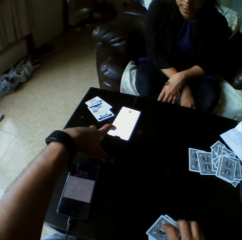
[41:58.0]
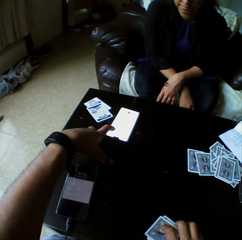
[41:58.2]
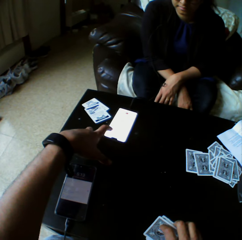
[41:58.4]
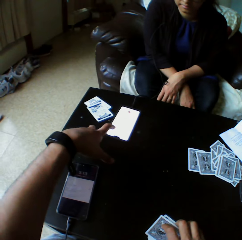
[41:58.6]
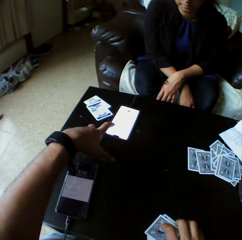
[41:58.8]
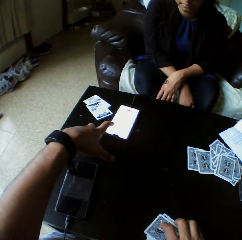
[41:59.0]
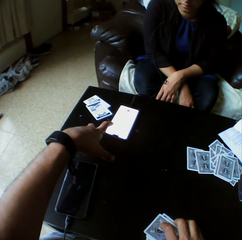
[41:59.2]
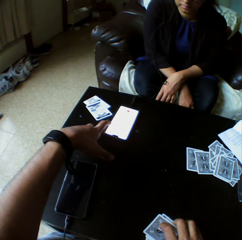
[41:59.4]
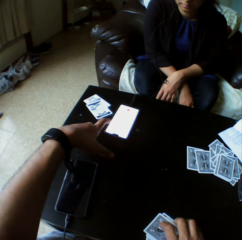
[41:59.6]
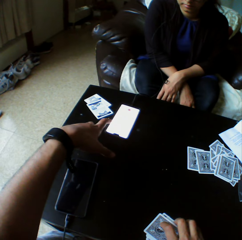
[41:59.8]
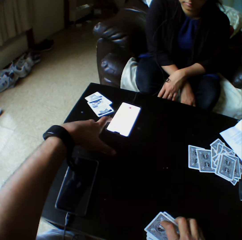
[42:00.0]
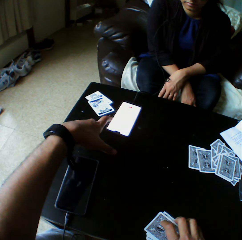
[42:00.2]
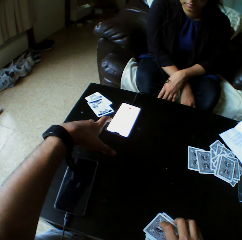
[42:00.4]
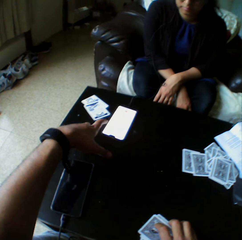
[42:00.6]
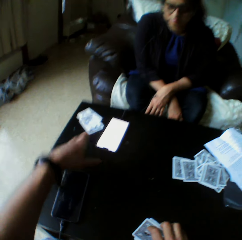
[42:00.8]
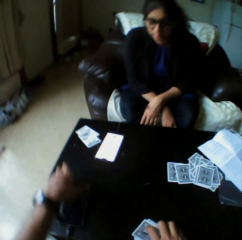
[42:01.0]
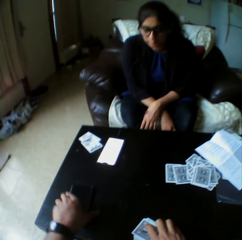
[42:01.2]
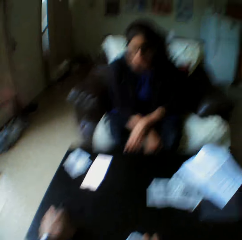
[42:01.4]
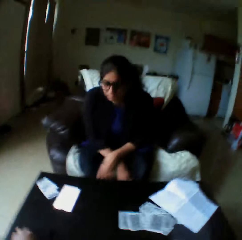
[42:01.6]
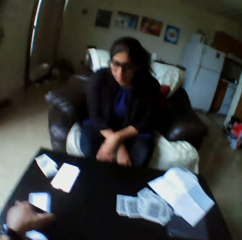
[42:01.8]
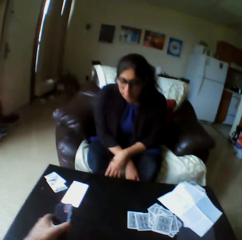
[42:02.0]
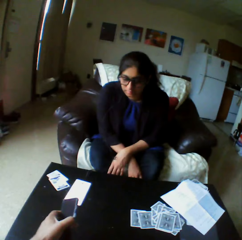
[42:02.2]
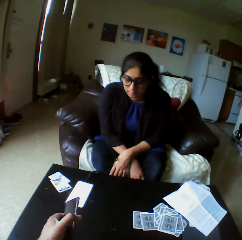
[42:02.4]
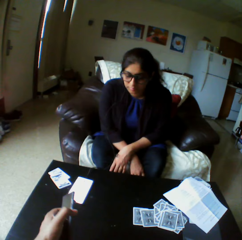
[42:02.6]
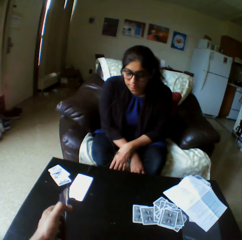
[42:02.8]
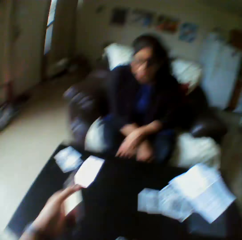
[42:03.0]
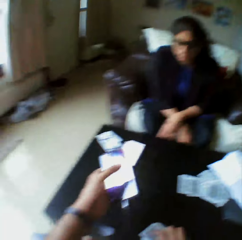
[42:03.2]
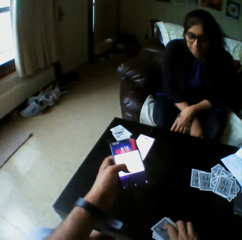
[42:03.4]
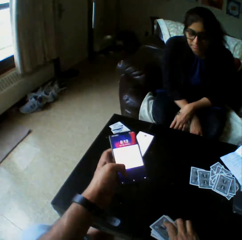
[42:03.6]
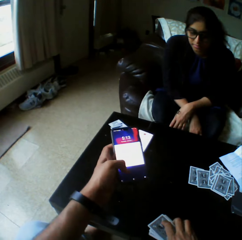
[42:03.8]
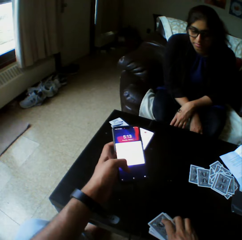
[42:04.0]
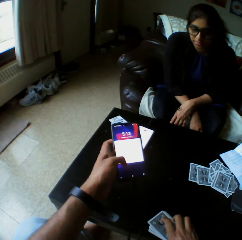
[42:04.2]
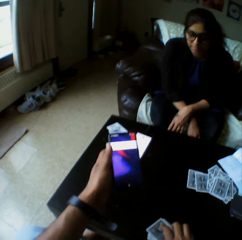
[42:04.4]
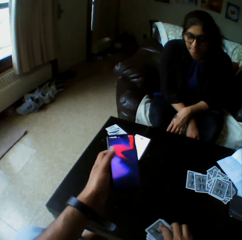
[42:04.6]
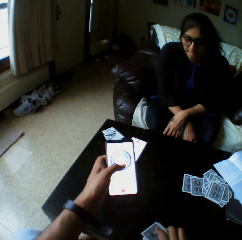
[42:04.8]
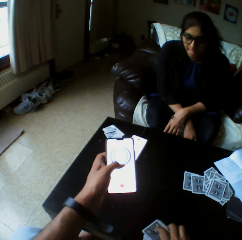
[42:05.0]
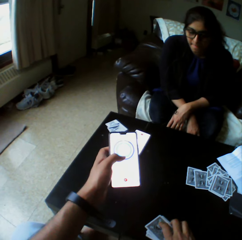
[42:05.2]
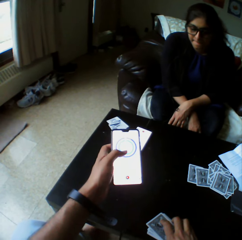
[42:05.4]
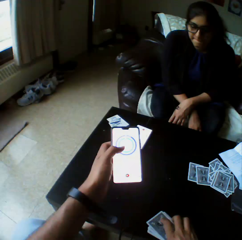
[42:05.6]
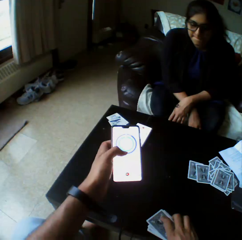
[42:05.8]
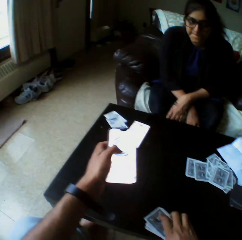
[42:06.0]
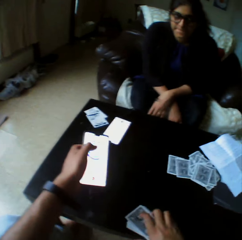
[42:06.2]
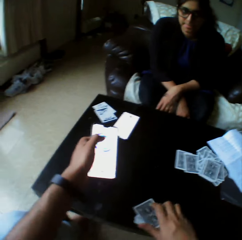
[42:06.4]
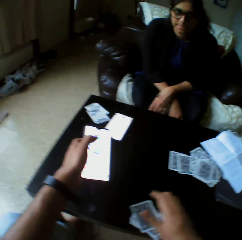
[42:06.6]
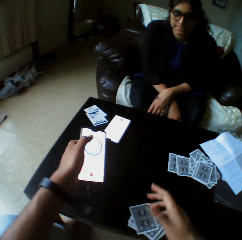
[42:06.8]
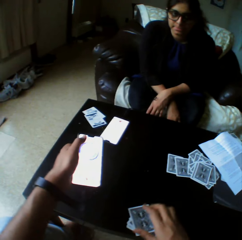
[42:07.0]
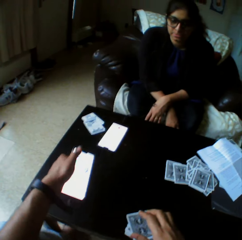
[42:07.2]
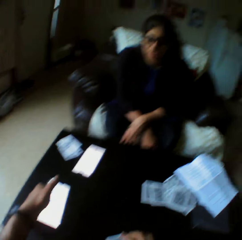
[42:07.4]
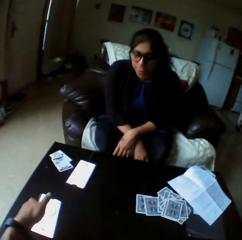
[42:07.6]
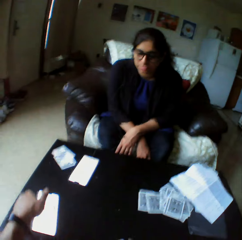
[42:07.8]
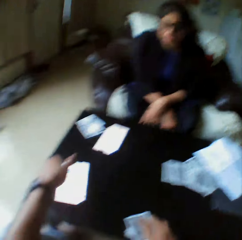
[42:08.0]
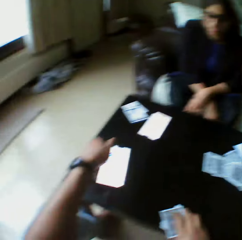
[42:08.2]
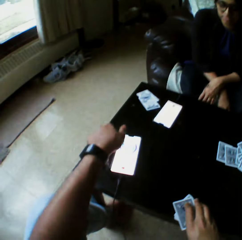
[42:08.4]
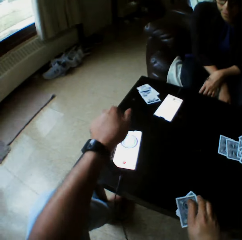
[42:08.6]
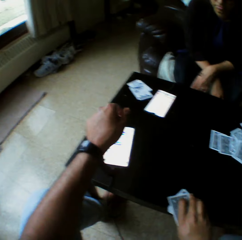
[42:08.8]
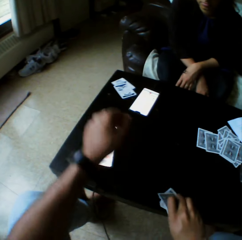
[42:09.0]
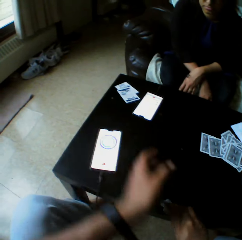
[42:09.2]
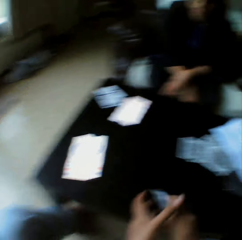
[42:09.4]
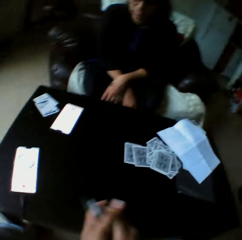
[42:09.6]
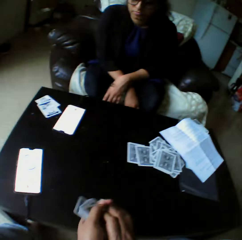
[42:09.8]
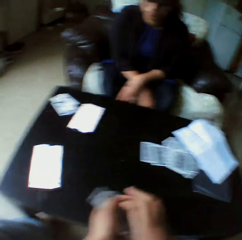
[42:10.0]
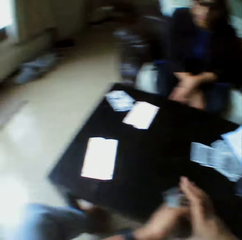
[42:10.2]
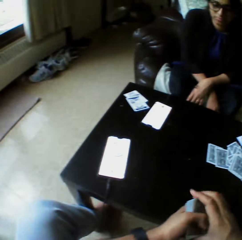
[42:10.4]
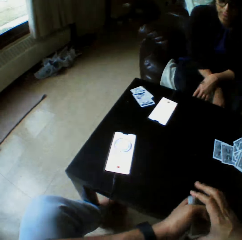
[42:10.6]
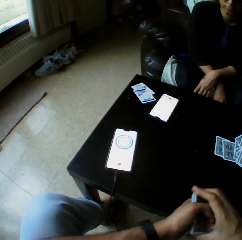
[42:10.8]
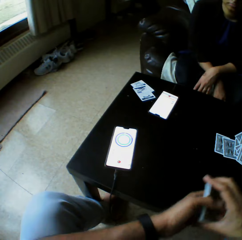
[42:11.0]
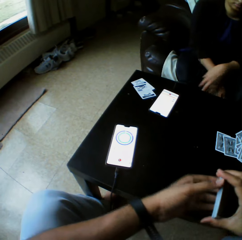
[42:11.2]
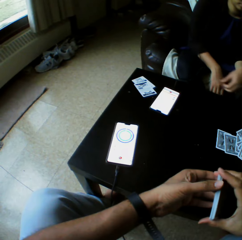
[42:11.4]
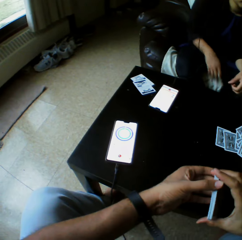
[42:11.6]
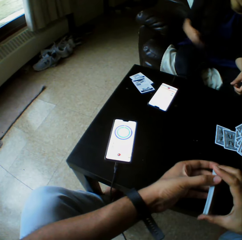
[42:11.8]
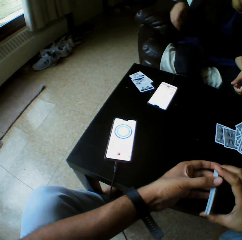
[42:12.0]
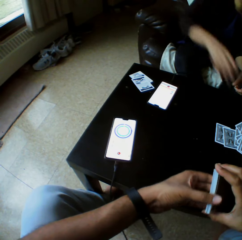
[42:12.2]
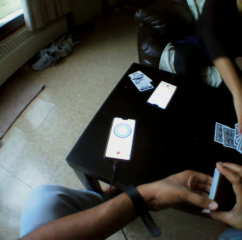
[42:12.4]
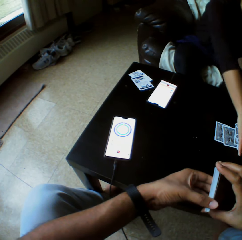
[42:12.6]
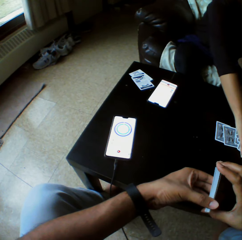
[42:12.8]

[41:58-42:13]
The camera wearer touches a phone on the table. He picks the phone from the table with the left hand. He operates the phone with the left hand. He touches the phone screen. He drops the phone on the table with the left hand. He picks his cards from the table with the right hand.

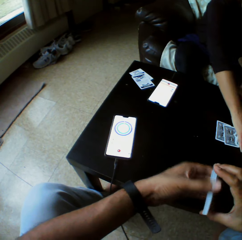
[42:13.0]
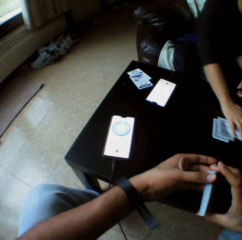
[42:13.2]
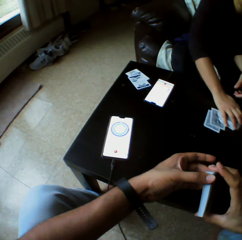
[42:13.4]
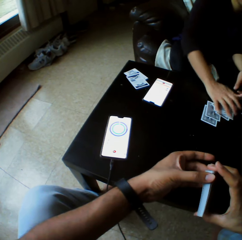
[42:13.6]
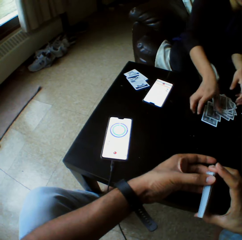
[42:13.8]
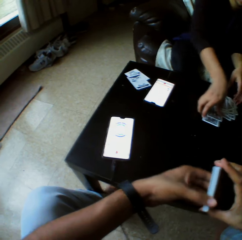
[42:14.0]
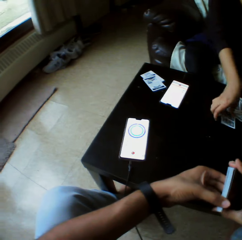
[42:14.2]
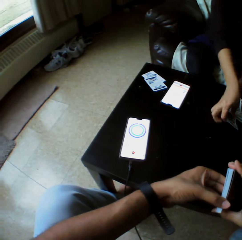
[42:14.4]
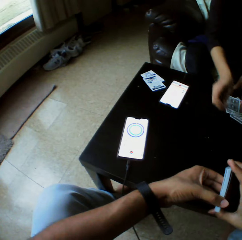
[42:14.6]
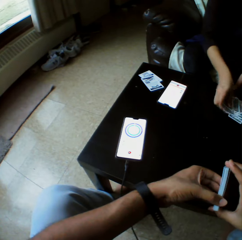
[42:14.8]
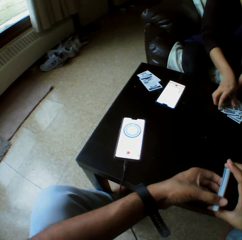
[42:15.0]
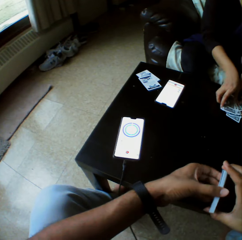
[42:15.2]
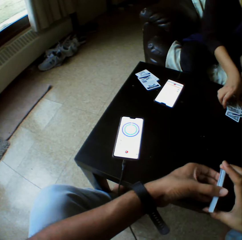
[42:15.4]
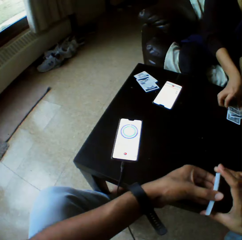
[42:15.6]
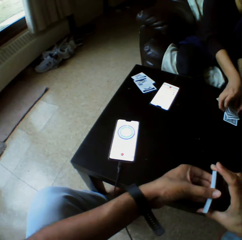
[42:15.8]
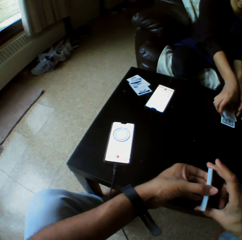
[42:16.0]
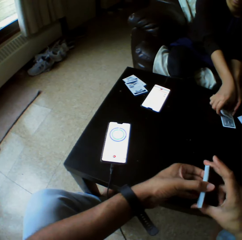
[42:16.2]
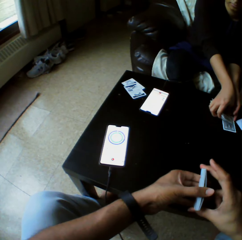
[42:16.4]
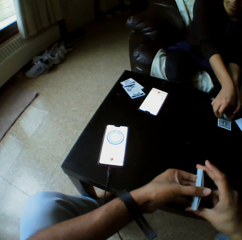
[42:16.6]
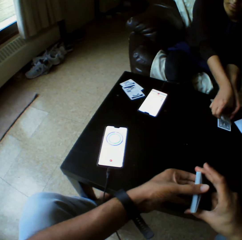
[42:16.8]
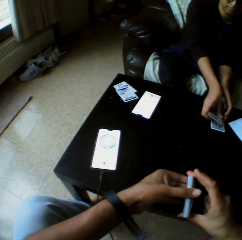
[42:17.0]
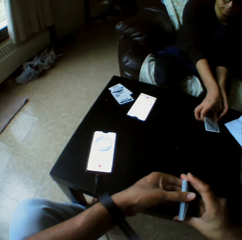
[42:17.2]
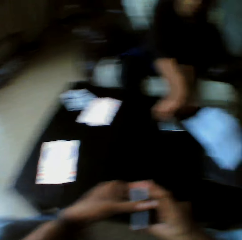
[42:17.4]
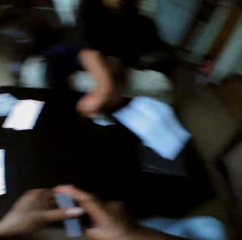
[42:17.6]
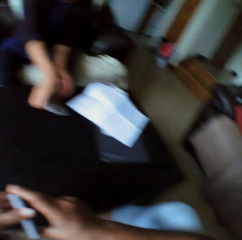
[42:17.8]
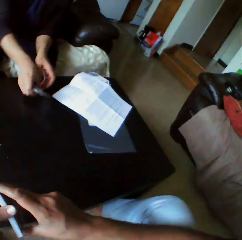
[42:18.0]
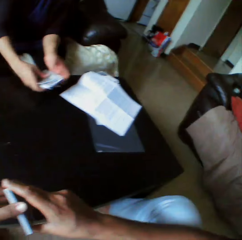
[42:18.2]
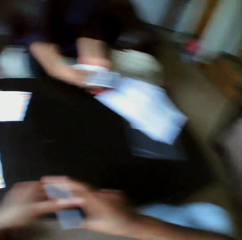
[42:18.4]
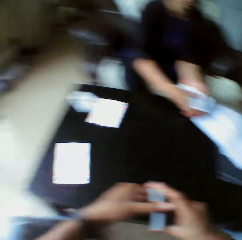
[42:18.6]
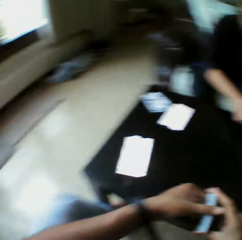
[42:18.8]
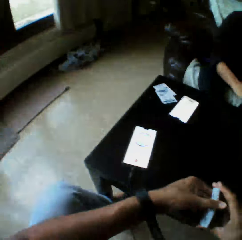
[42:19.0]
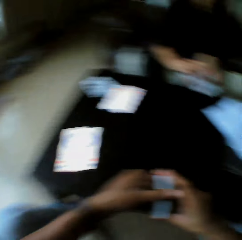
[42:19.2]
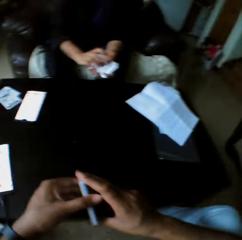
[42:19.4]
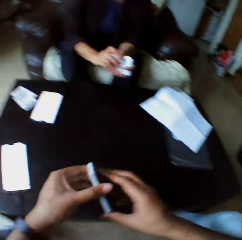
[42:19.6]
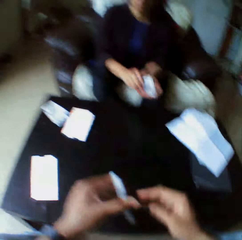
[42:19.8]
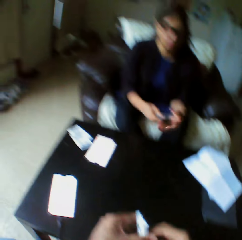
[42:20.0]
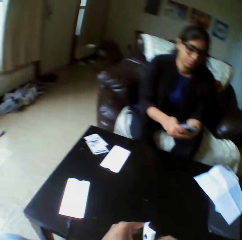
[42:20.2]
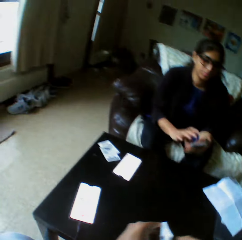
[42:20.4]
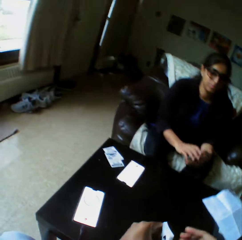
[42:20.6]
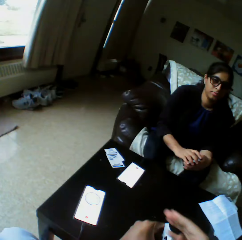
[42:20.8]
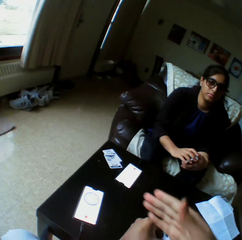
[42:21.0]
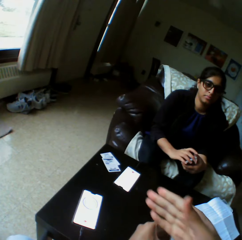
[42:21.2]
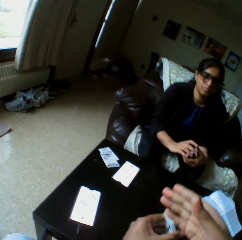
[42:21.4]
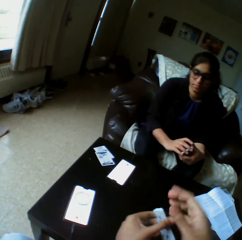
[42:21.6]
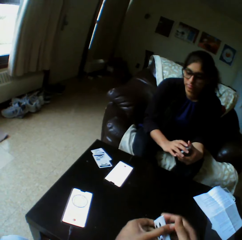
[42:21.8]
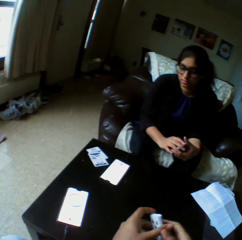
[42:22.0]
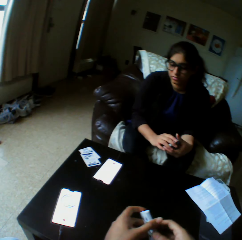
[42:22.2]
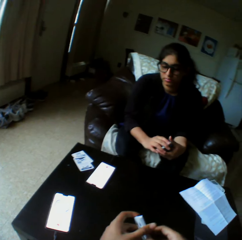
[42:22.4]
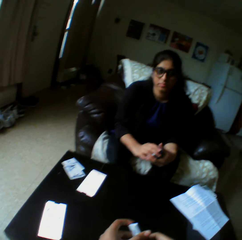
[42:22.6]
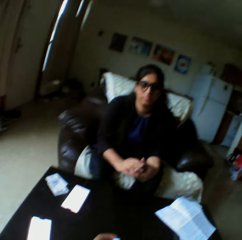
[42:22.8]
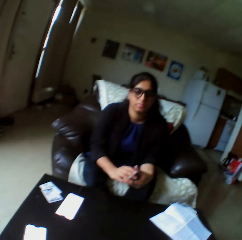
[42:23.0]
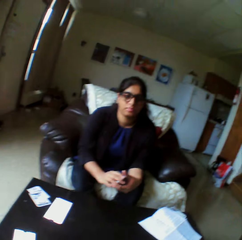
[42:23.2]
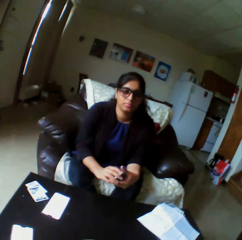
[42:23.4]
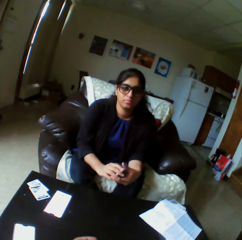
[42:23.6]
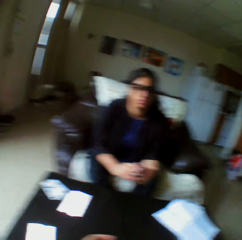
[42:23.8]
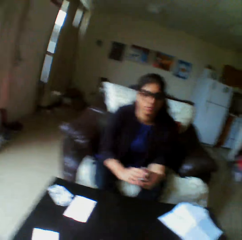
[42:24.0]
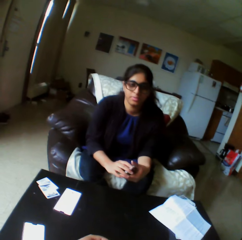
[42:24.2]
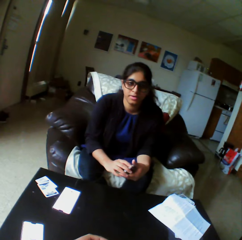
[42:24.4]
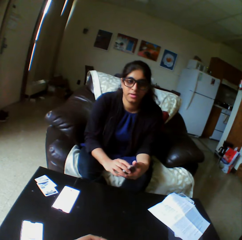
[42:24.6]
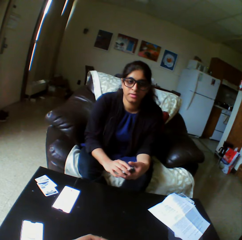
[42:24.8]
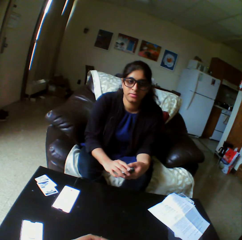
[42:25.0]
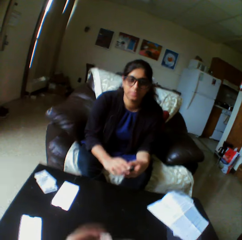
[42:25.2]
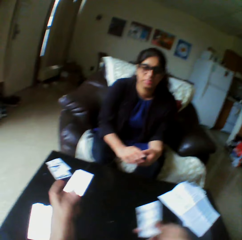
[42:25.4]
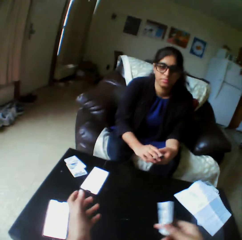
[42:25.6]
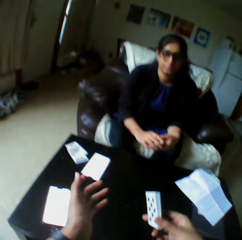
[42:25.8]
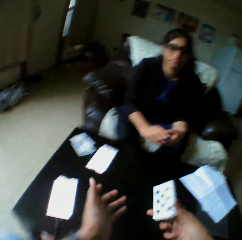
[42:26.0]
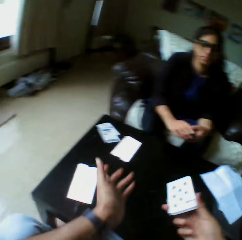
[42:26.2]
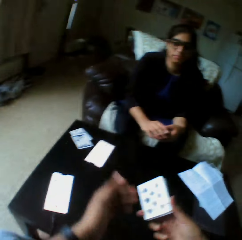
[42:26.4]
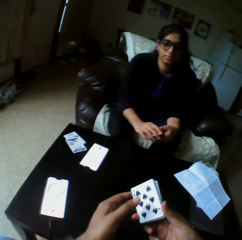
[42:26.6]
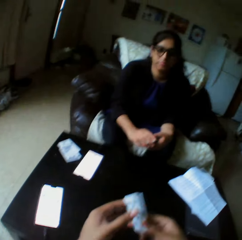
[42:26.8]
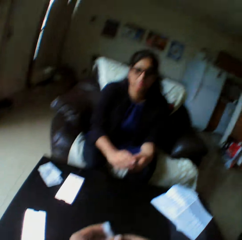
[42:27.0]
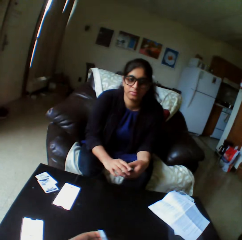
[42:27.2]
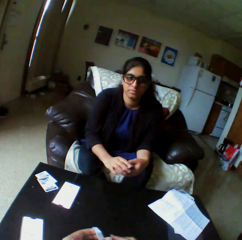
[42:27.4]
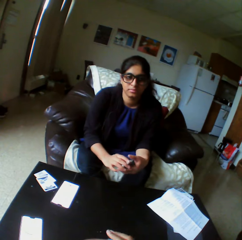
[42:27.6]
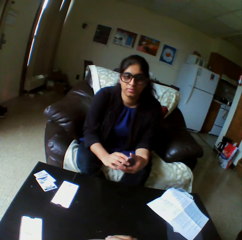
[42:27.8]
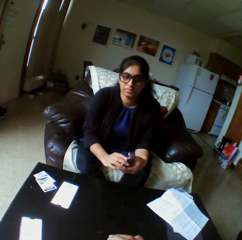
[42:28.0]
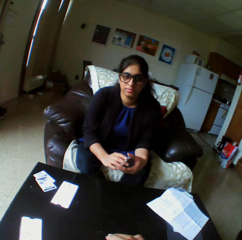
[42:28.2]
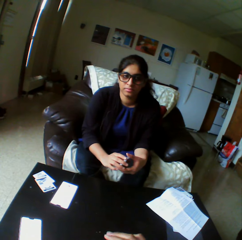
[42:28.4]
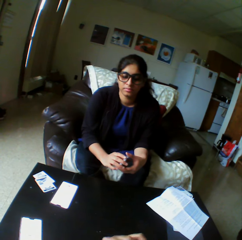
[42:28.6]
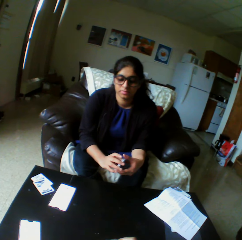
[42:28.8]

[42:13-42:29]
A lady pulls her cards on the table. The camera wearer holds his cards with both hands. The lady picks her cards from the table with the right hand. The camera wearer speaks to the lady. The lady holds her cards in hand. The camera wearer makes gestures with his hands.
